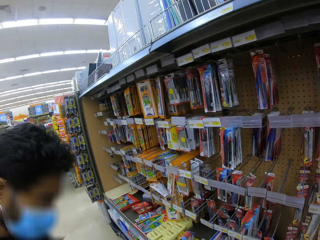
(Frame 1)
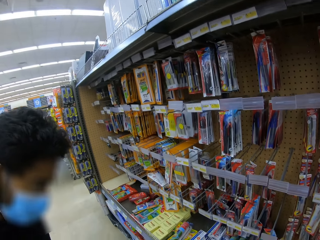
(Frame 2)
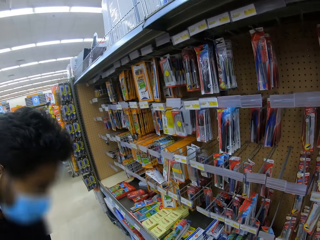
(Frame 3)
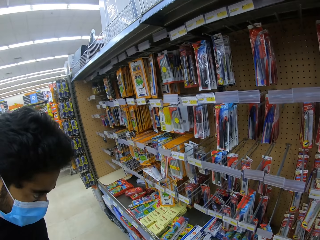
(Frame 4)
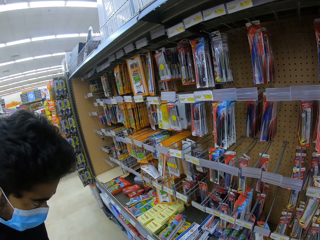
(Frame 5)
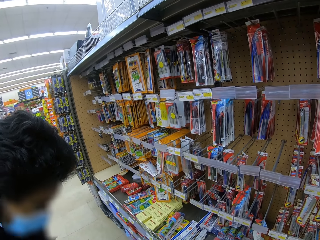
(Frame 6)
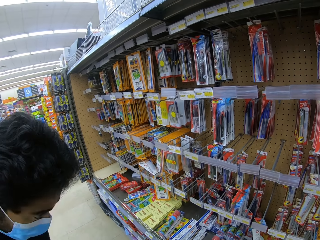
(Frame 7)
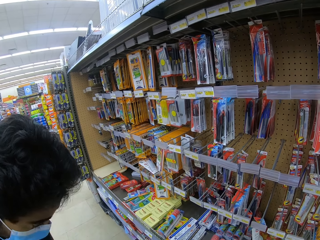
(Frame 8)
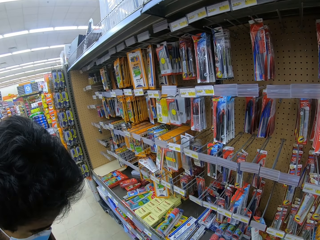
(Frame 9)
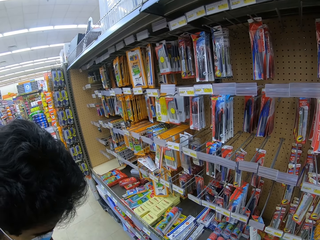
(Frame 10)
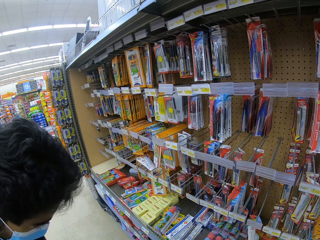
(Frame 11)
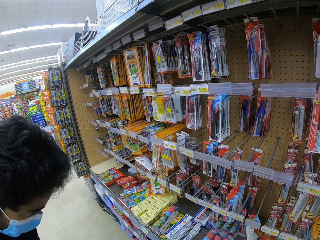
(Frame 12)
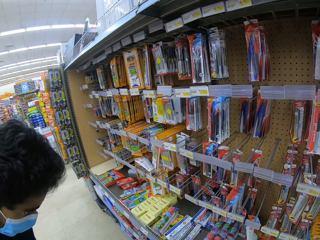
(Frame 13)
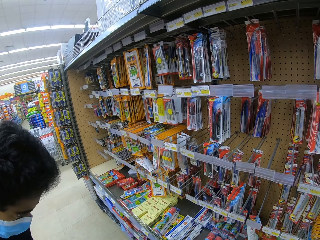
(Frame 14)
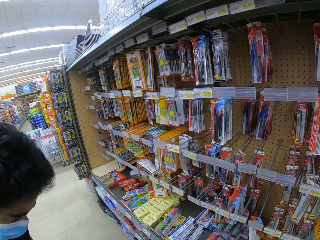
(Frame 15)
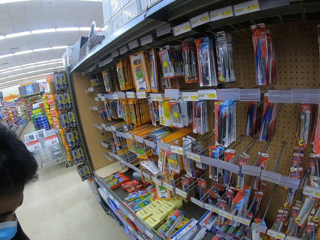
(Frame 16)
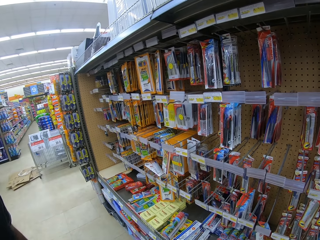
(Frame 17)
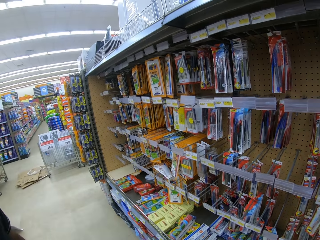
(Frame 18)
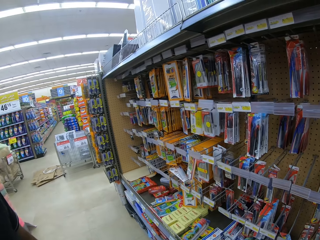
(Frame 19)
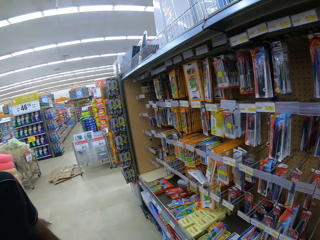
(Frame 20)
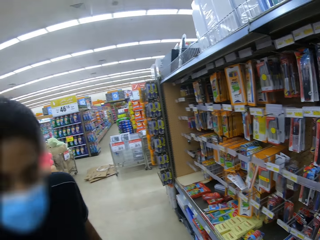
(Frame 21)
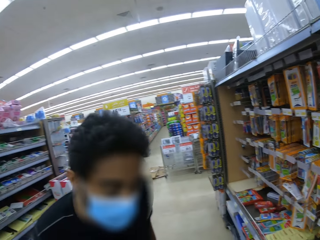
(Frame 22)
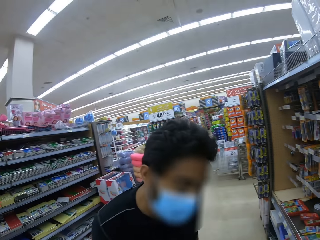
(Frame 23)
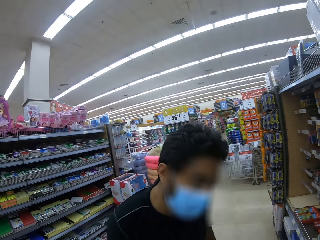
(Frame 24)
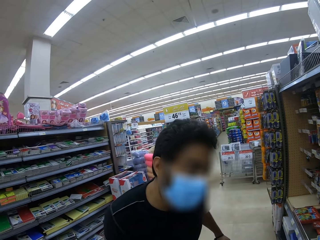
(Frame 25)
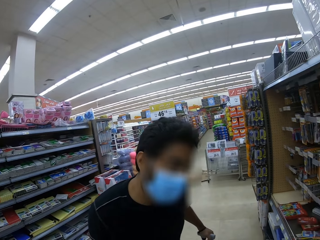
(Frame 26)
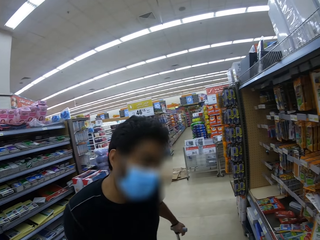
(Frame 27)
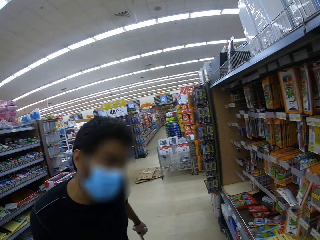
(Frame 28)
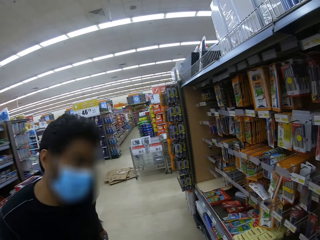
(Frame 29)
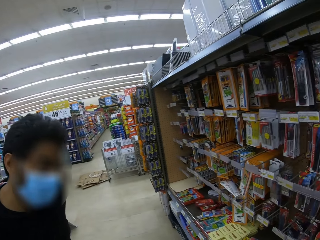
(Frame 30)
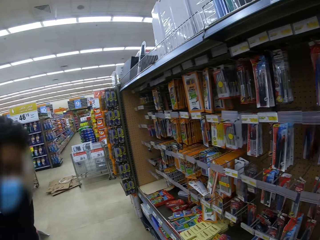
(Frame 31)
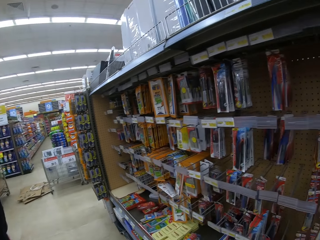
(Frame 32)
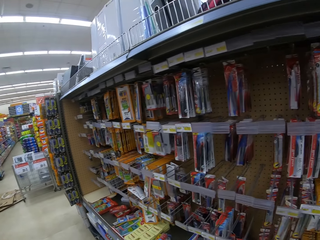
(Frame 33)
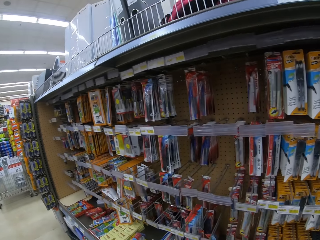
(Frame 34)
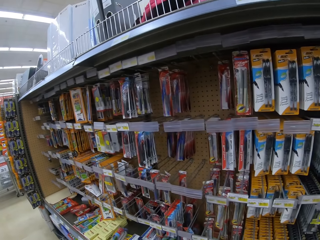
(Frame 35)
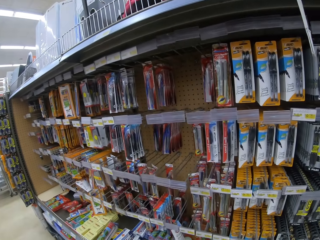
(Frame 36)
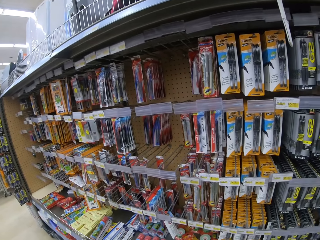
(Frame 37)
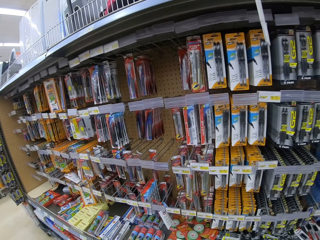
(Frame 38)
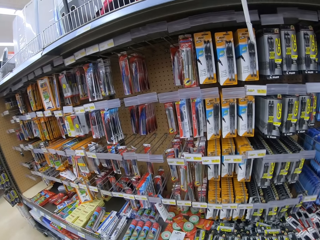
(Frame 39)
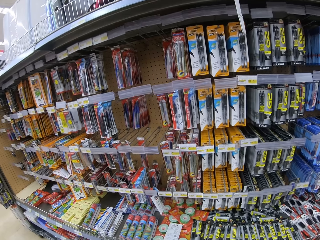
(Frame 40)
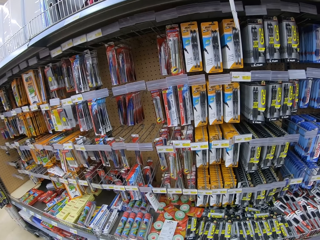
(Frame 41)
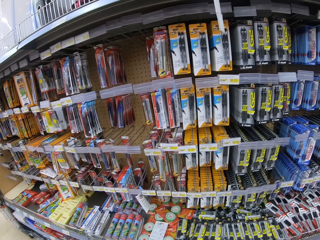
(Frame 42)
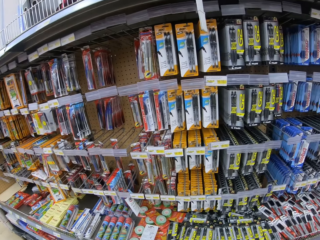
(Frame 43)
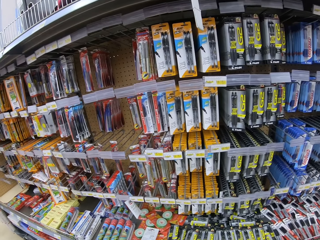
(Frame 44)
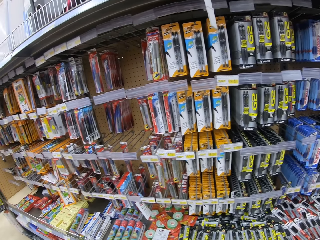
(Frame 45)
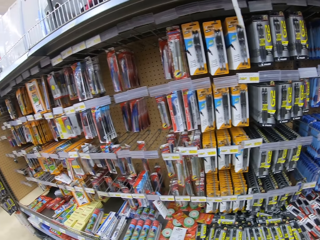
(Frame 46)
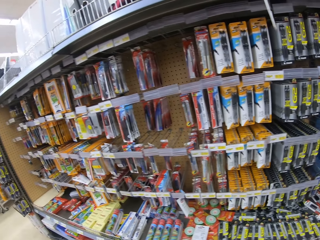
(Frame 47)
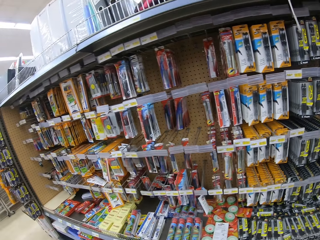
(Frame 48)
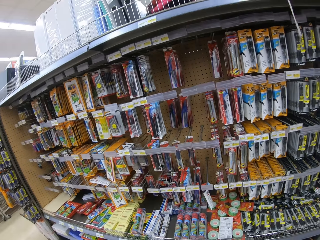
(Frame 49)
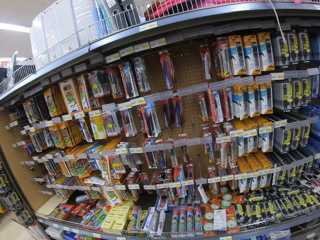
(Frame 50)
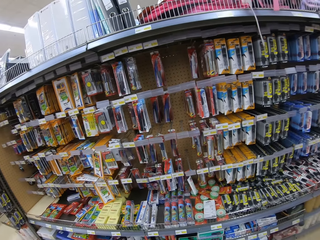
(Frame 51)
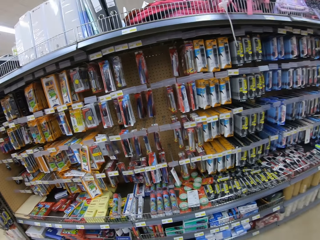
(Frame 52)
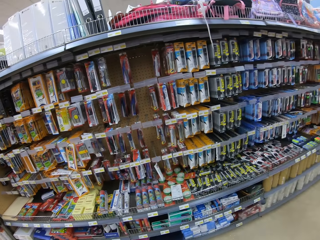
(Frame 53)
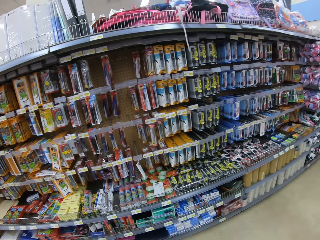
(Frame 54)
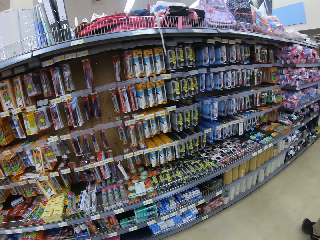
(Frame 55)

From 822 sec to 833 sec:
A man bends down. The camera wearer looks around. Another man shakes his head. The camera wearer looks around.

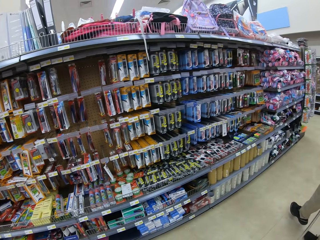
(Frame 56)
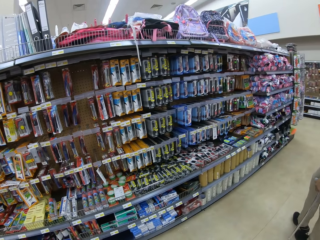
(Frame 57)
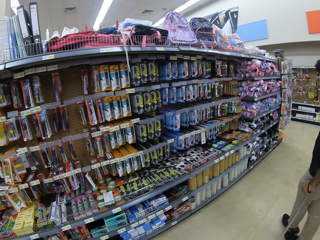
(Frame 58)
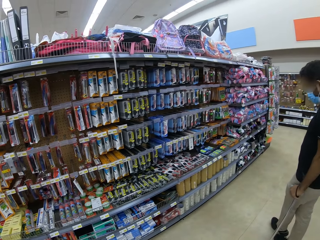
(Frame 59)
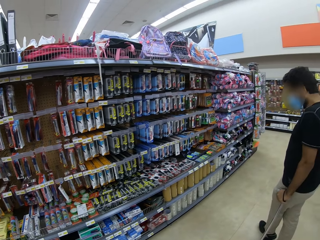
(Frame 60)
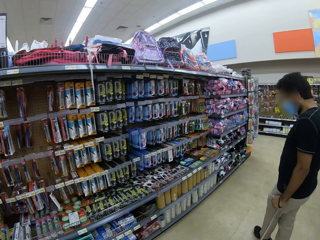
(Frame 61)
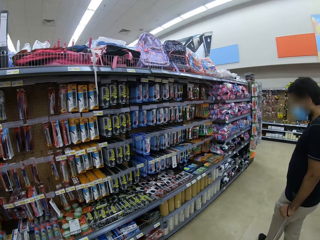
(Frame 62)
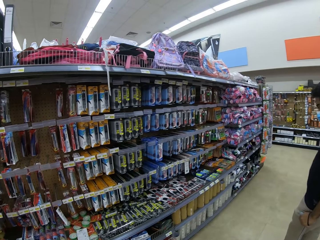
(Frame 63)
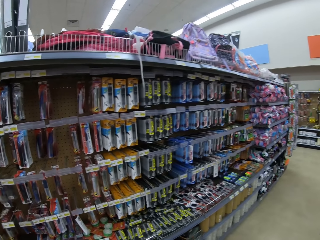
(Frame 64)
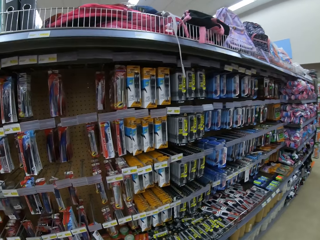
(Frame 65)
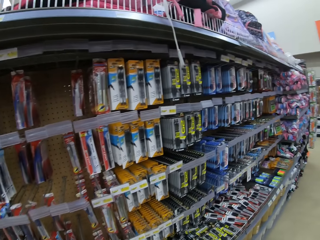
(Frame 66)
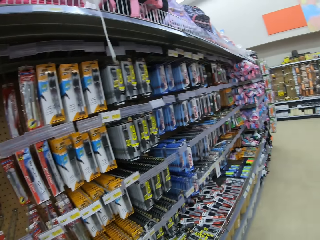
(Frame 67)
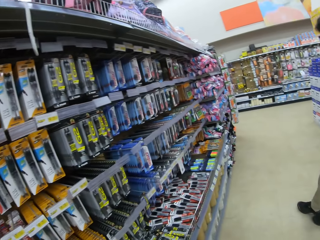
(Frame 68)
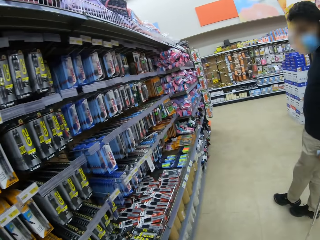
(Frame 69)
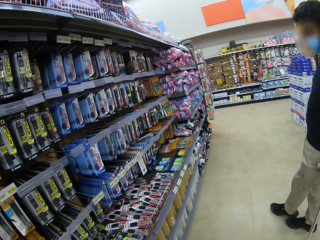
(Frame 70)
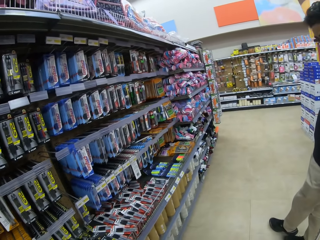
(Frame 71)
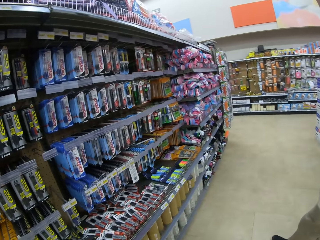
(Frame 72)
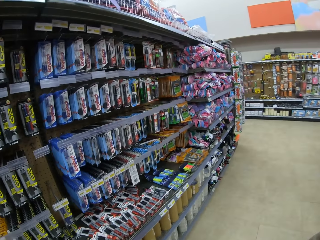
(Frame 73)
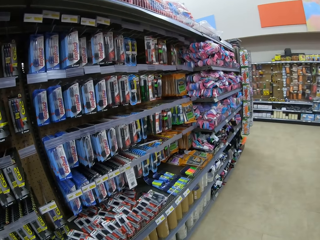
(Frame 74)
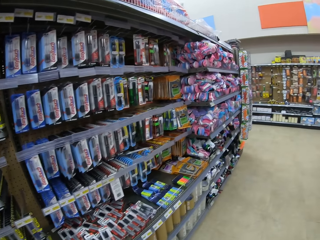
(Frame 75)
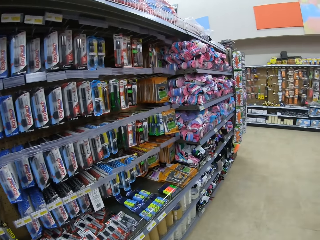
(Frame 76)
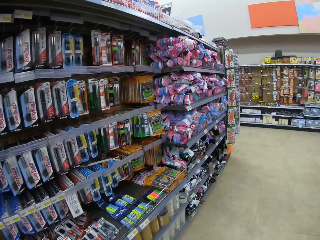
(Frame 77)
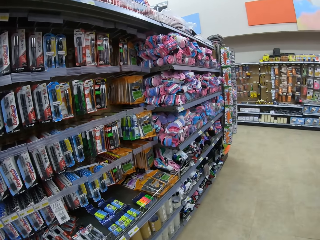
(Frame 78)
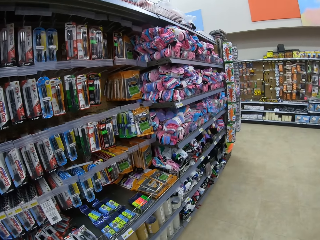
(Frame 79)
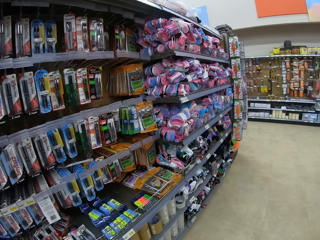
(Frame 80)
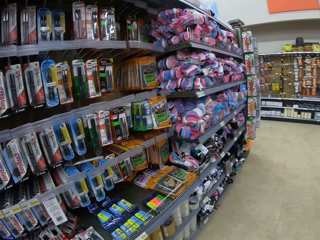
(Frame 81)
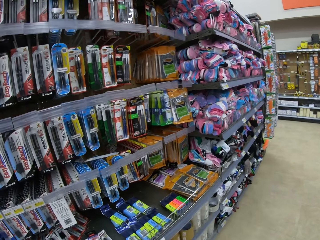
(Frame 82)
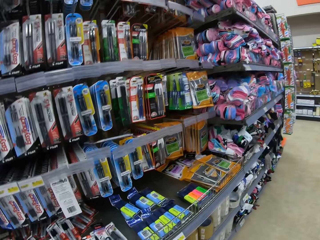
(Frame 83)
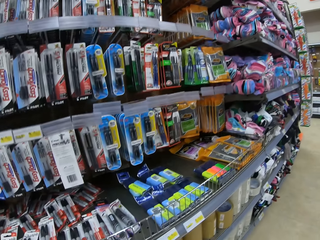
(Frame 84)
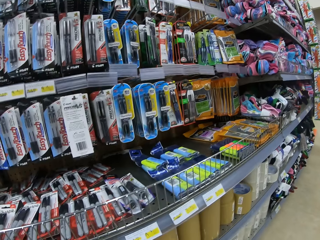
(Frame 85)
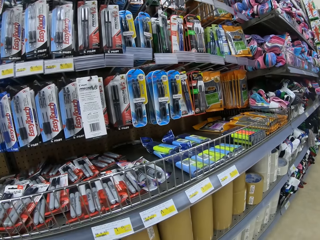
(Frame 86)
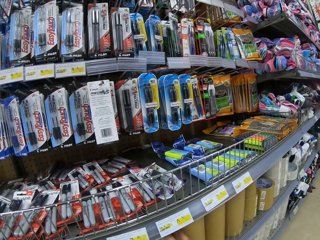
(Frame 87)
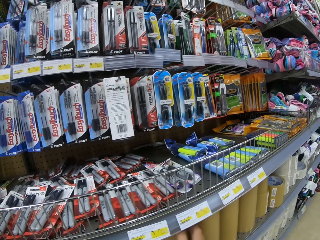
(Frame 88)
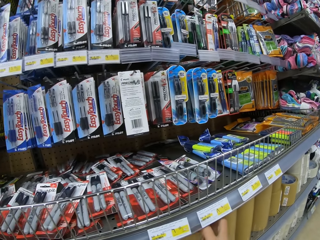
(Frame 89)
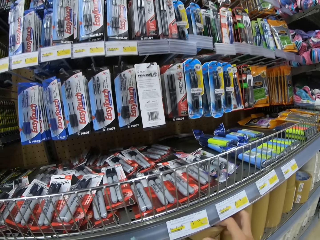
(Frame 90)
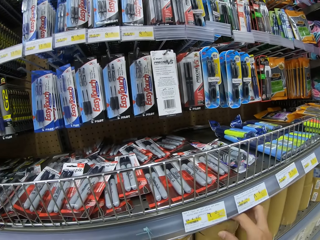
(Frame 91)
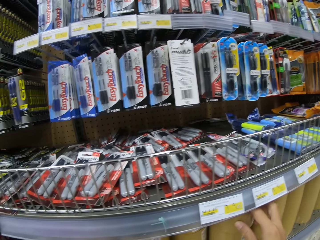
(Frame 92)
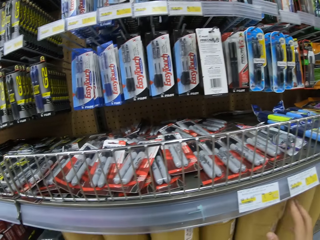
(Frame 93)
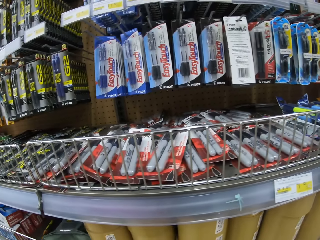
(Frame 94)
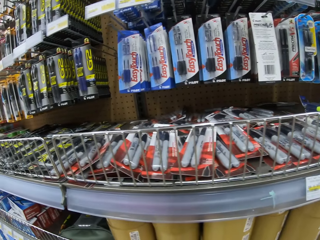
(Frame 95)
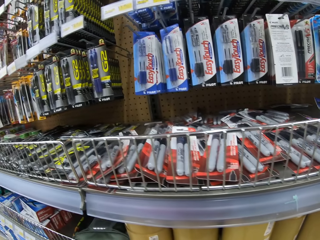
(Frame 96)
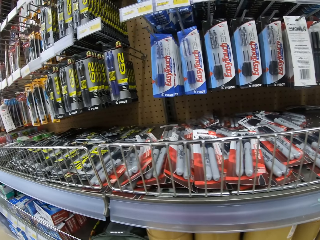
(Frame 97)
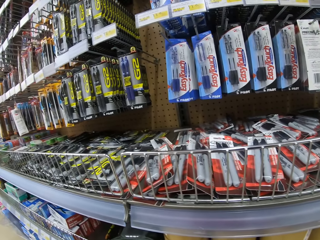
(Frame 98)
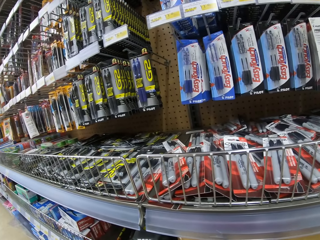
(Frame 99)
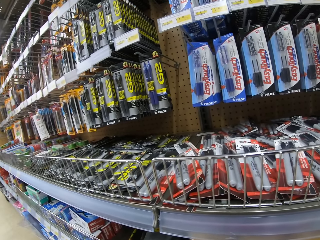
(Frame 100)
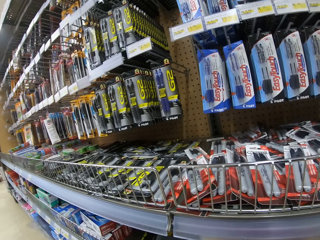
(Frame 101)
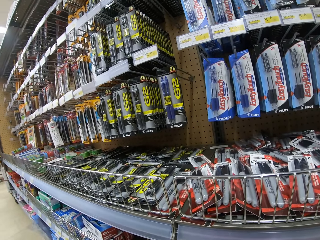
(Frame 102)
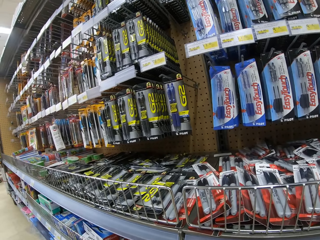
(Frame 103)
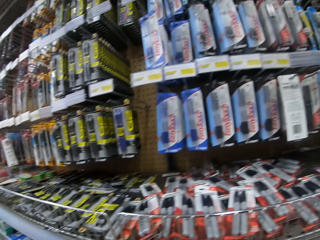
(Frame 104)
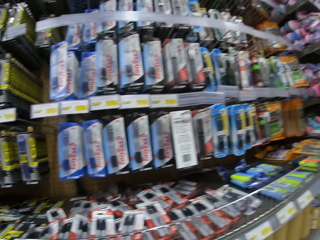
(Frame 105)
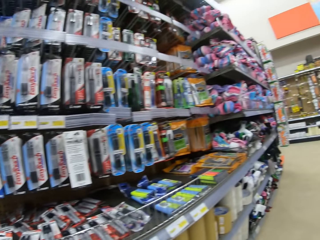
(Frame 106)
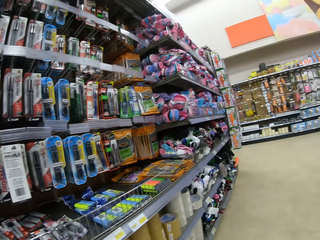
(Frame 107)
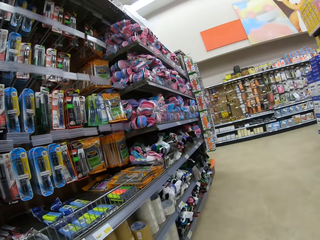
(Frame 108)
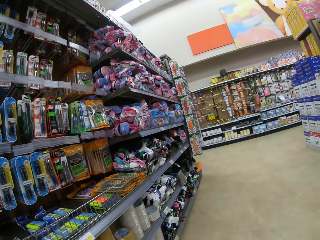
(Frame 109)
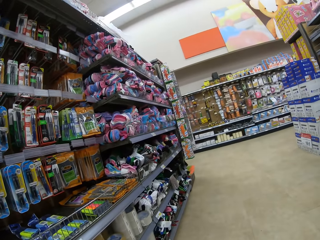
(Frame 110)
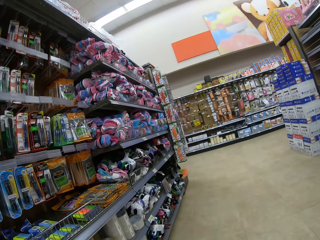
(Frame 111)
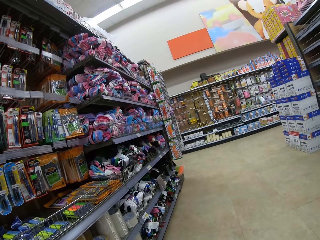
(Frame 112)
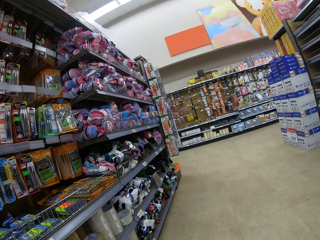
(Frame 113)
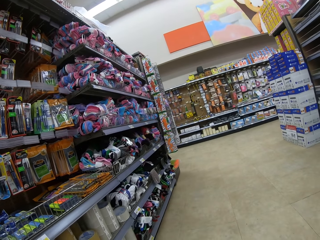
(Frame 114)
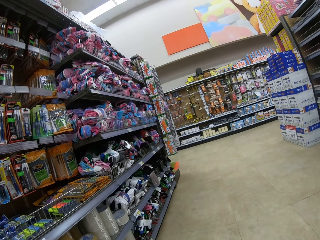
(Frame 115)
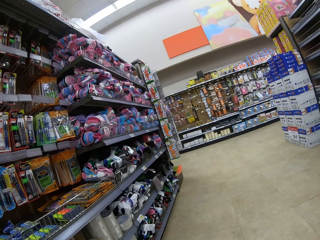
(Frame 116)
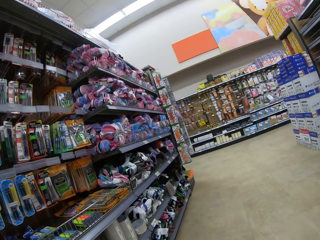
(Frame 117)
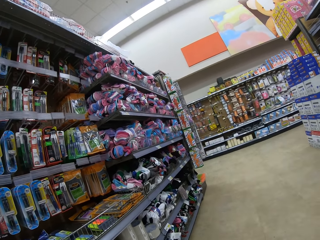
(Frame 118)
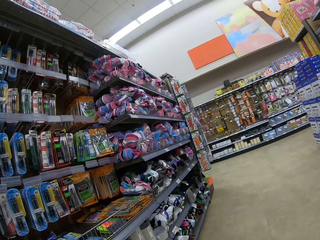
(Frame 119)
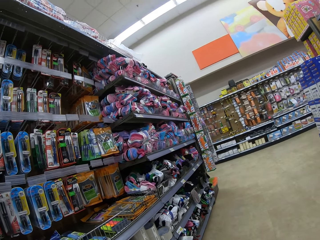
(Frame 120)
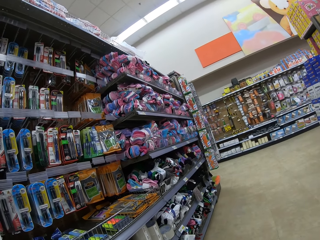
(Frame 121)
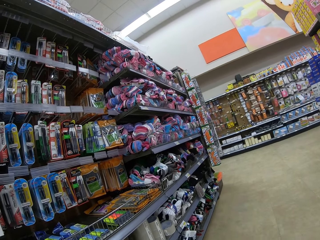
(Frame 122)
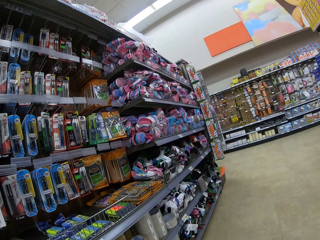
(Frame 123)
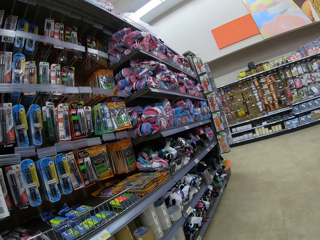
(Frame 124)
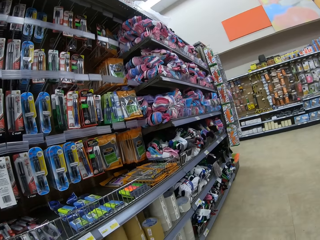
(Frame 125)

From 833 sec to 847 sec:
A man moves slowly. The camera wearer looks around and walks around. They look around.
